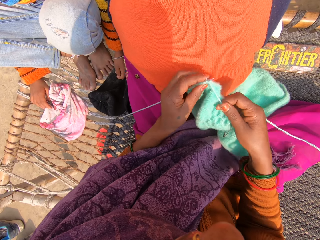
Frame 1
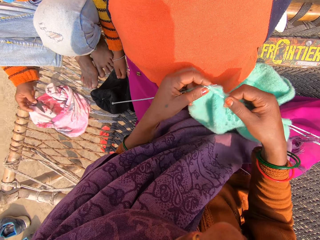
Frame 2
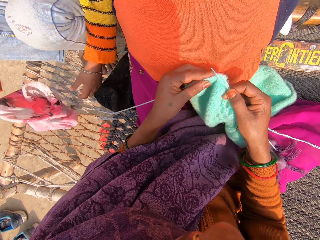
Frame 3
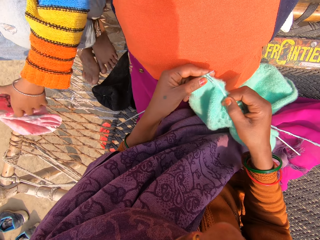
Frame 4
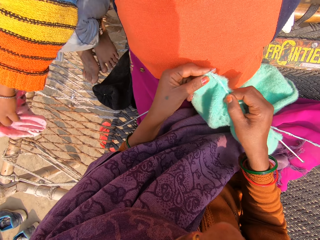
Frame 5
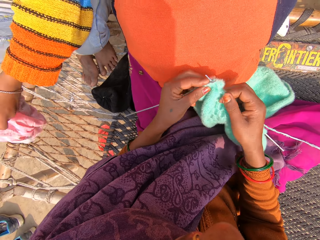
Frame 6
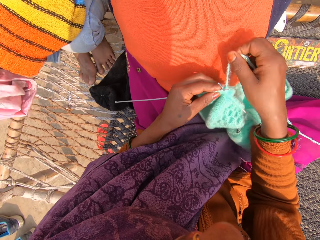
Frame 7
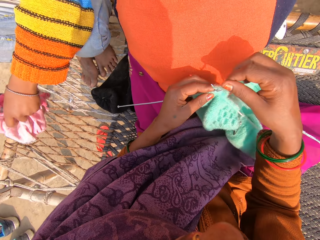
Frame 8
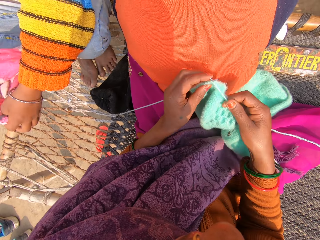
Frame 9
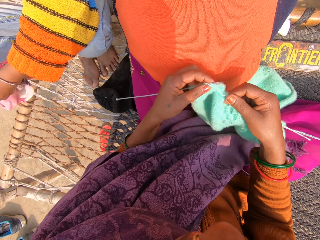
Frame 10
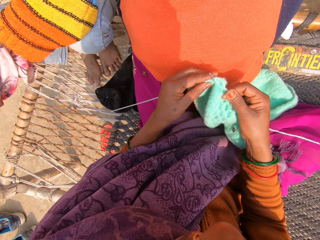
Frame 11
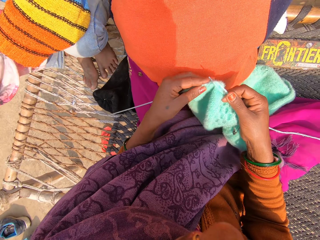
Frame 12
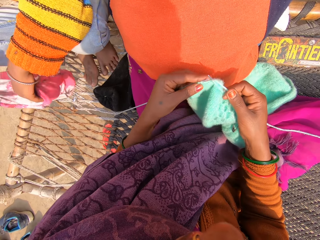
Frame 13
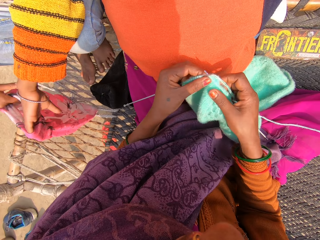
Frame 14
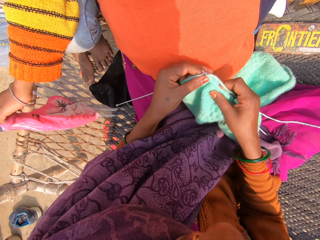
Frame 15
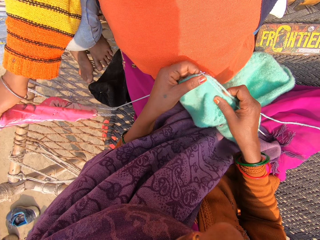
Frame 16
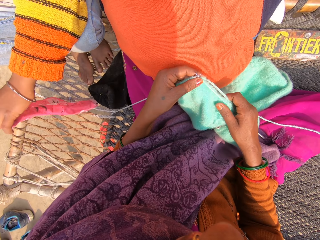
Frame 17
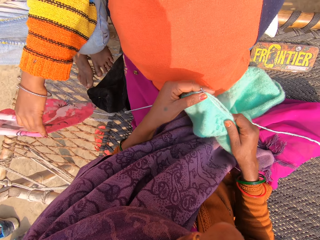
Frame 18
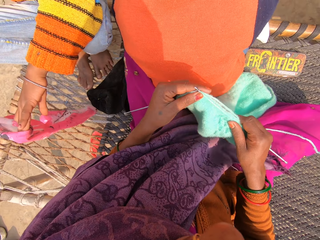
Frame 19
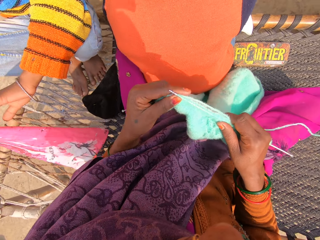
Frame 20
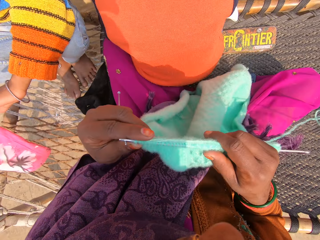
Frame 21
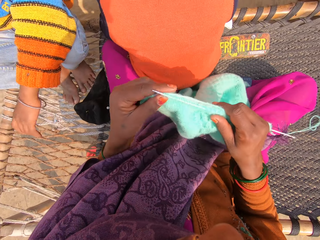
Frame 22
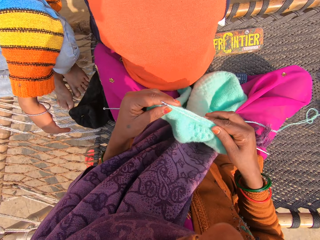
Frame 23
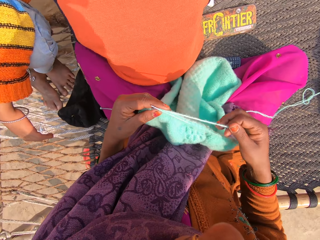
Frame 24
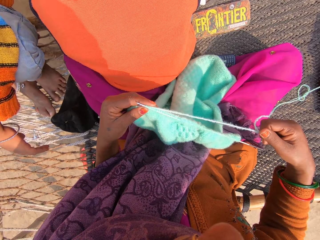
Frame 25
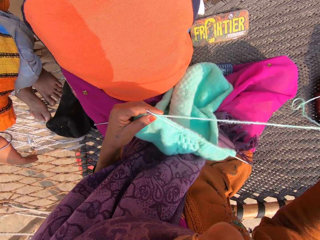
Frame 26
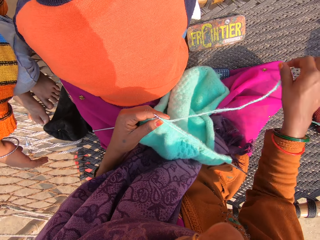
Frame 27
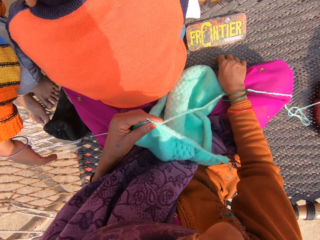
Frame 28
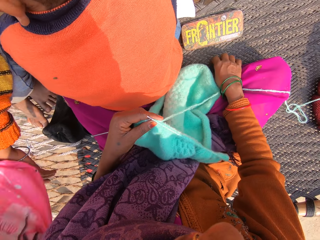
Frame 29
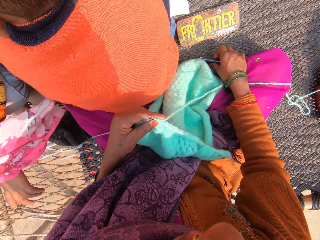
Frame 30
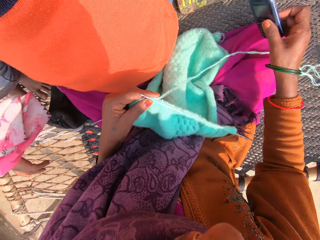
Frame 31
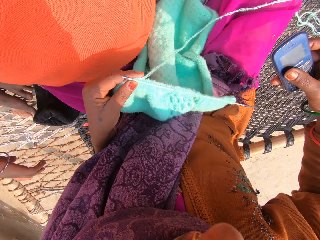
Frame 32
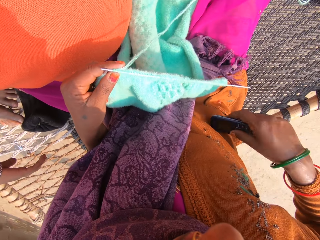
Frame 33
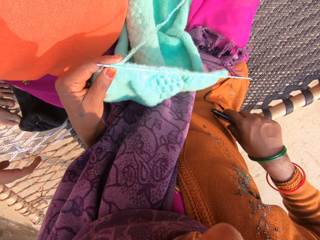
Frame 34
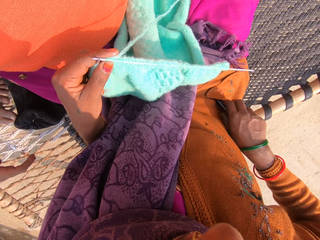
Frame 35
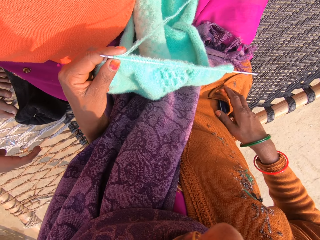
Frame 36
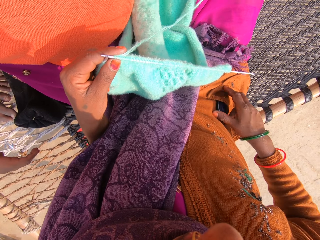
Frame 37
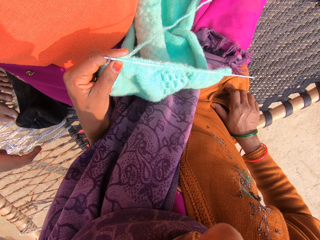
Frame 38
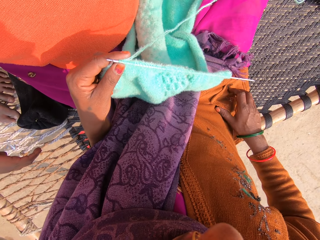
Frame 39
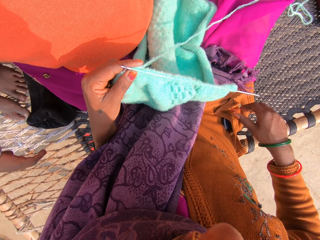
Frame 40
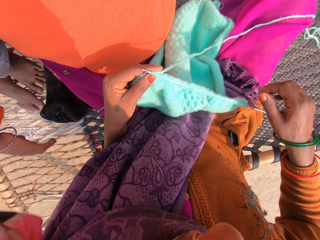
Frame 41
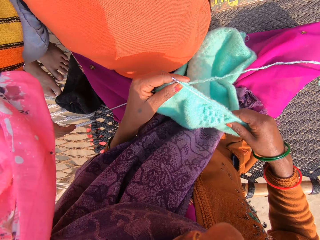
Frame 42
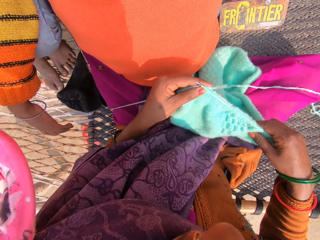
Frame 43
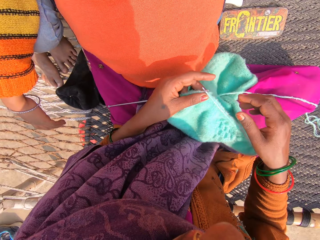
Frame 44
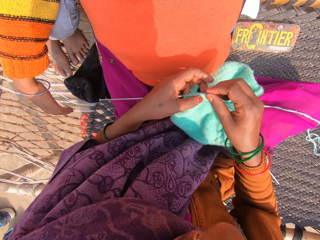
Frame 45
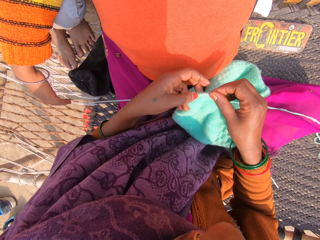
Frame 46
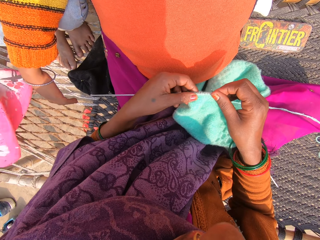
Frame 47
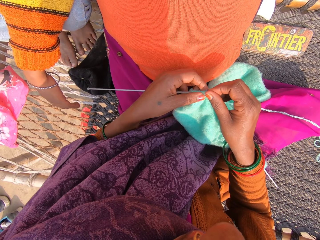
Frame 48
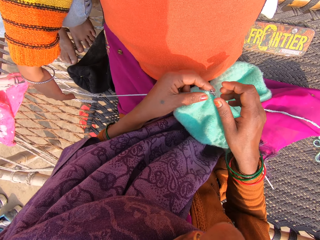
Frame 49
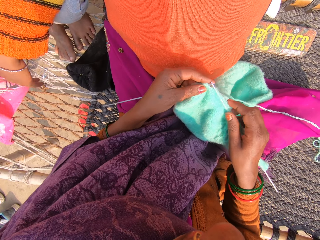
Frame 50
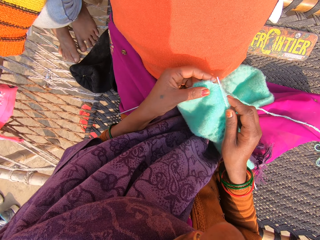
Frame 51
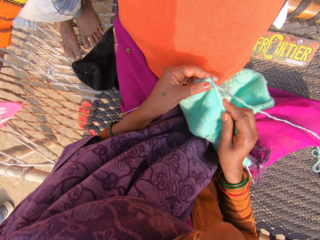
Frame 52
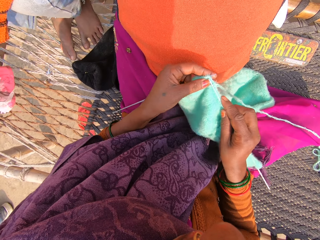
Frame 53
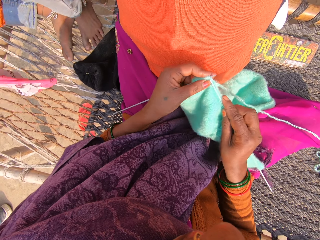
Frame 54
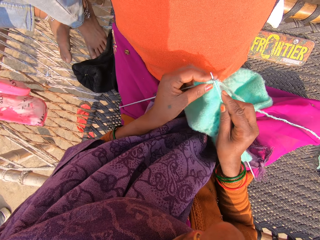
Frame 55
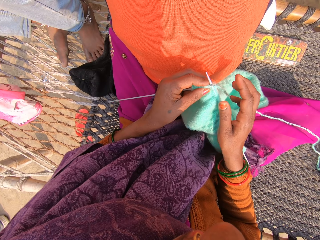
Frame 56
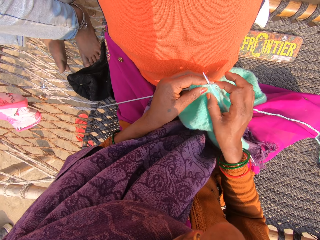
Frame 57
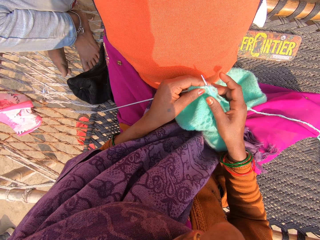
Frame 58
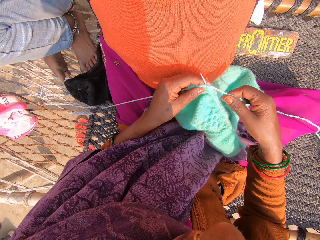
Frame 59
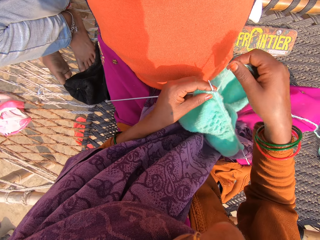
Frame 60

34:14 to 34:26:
A child picks up a head tie with his right hand. The camera wearer holds the sweater. They pull the yarn. They pick up a phone and put the phone in the pocket. They knit the sweater.

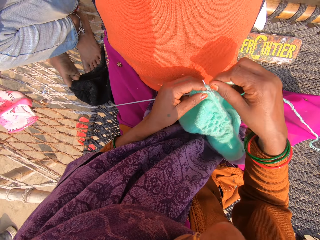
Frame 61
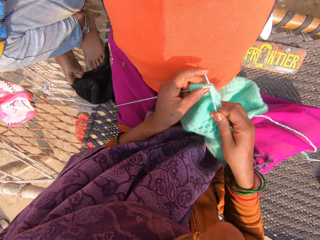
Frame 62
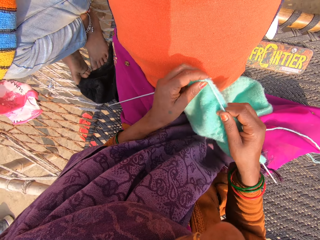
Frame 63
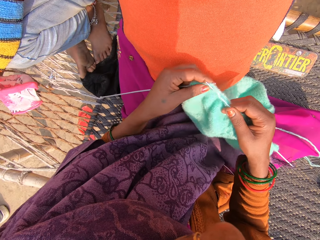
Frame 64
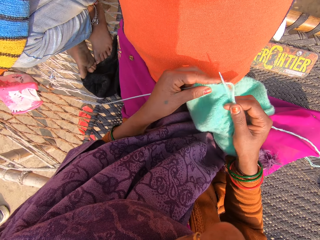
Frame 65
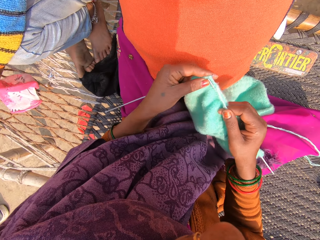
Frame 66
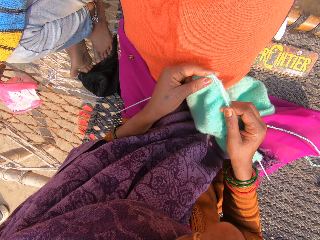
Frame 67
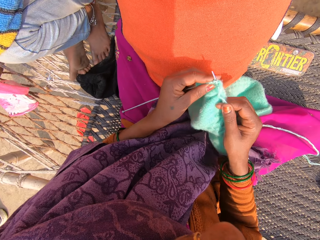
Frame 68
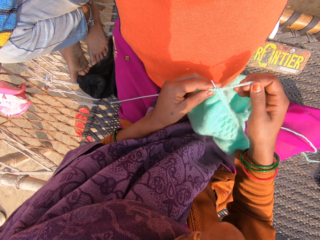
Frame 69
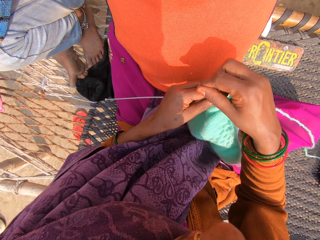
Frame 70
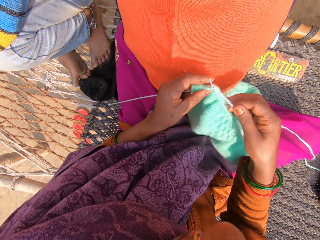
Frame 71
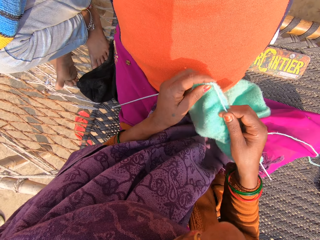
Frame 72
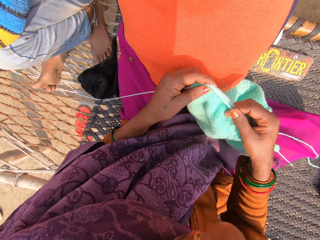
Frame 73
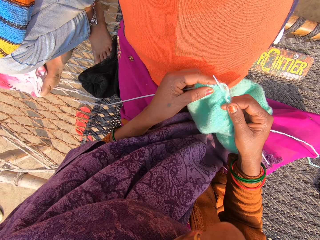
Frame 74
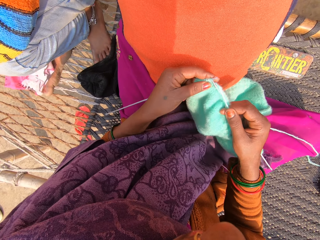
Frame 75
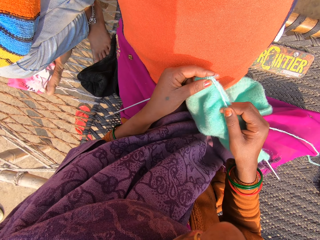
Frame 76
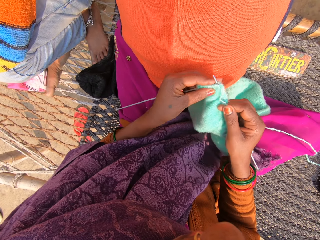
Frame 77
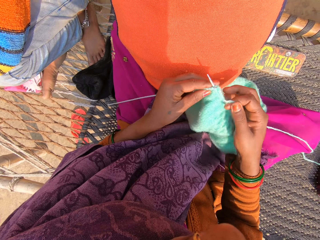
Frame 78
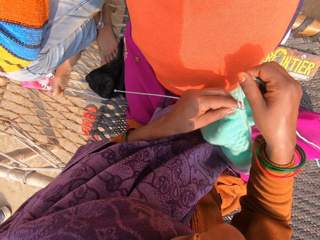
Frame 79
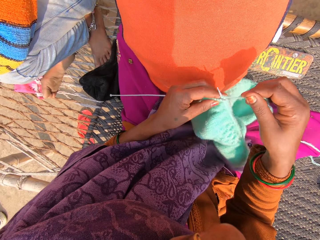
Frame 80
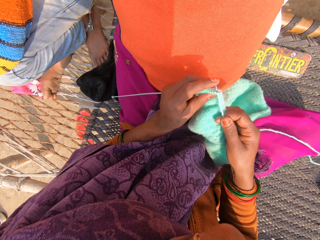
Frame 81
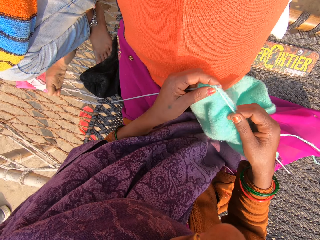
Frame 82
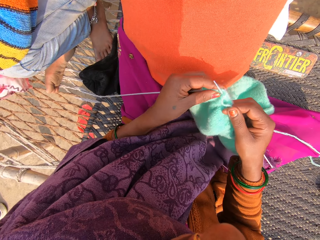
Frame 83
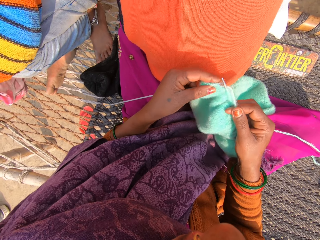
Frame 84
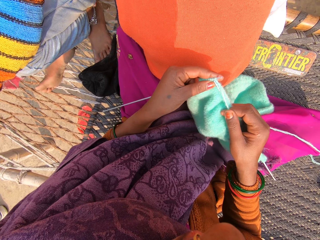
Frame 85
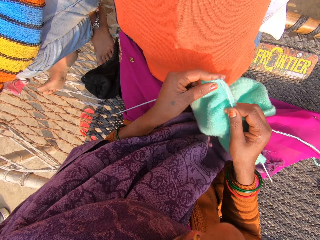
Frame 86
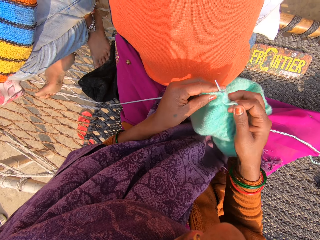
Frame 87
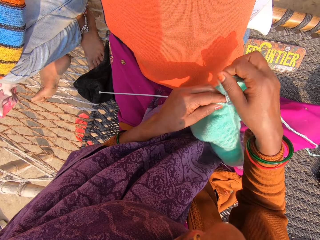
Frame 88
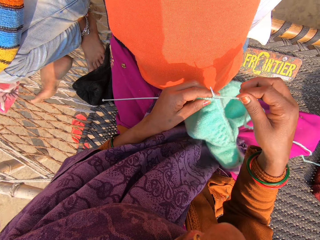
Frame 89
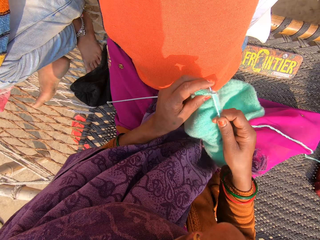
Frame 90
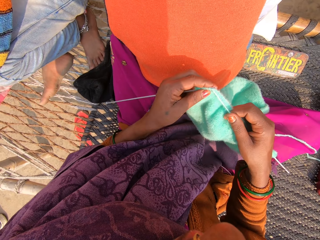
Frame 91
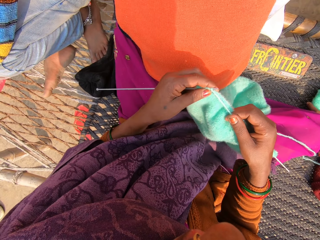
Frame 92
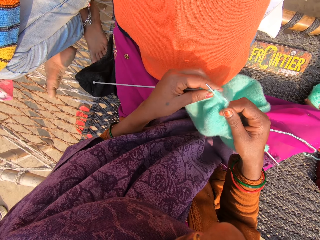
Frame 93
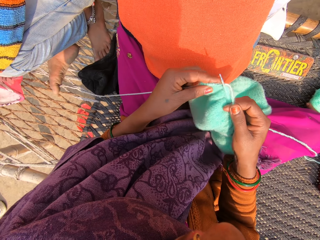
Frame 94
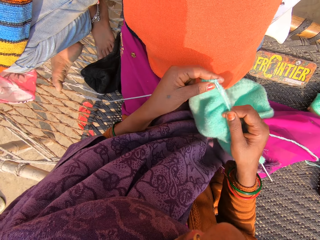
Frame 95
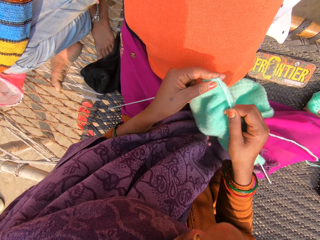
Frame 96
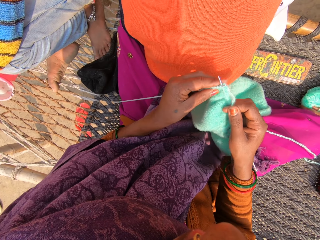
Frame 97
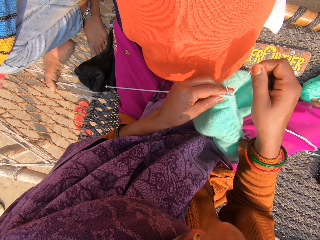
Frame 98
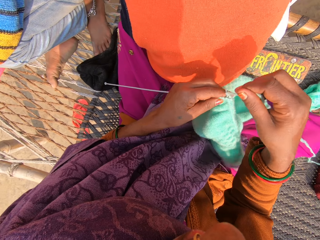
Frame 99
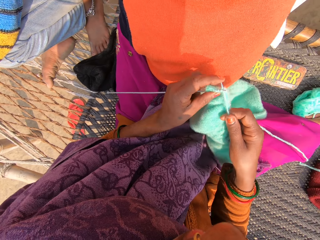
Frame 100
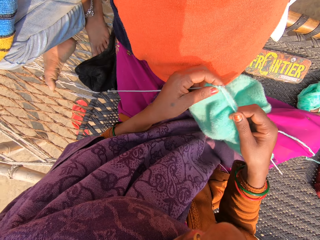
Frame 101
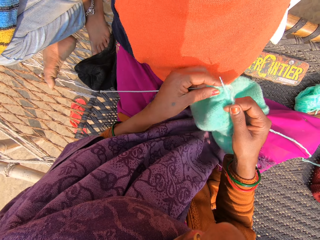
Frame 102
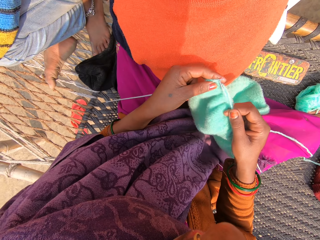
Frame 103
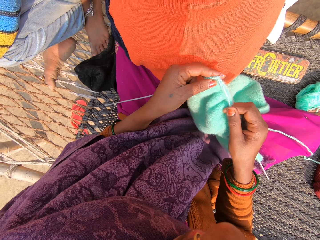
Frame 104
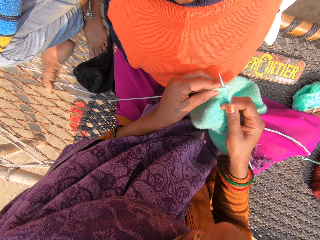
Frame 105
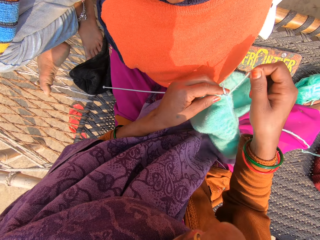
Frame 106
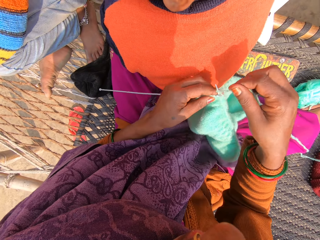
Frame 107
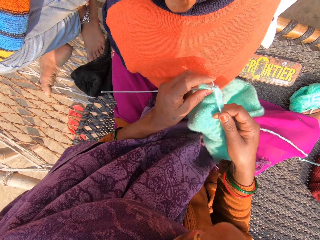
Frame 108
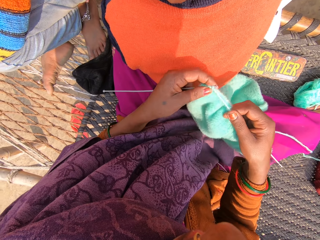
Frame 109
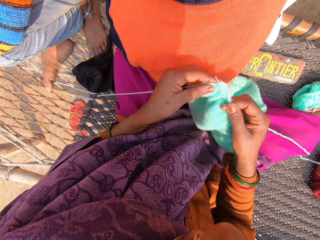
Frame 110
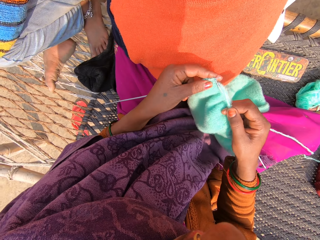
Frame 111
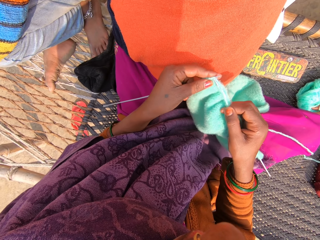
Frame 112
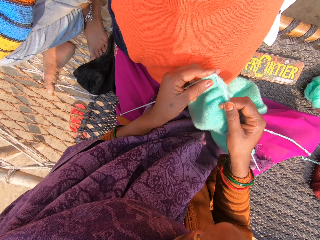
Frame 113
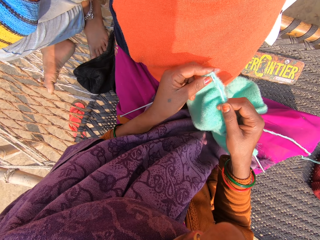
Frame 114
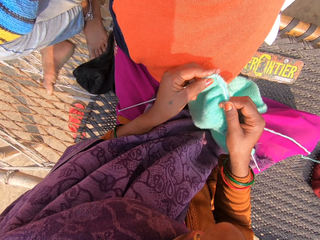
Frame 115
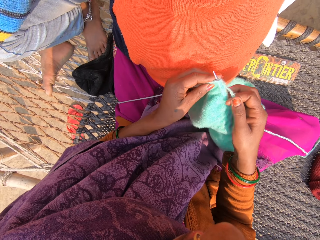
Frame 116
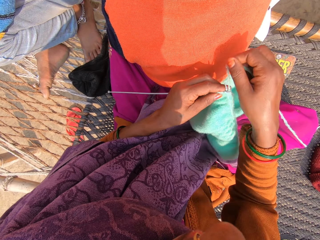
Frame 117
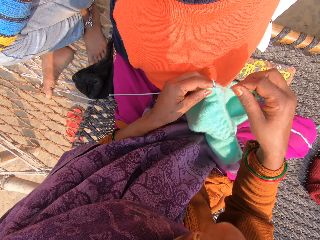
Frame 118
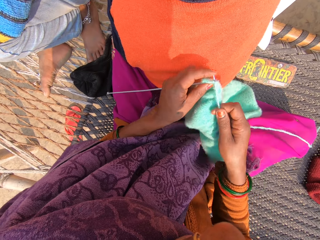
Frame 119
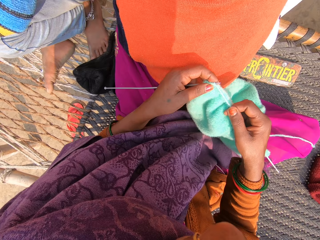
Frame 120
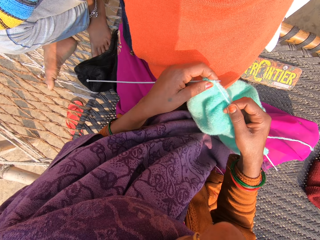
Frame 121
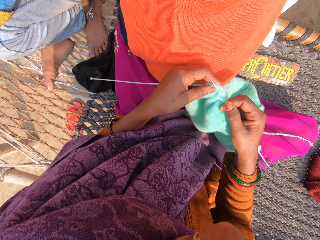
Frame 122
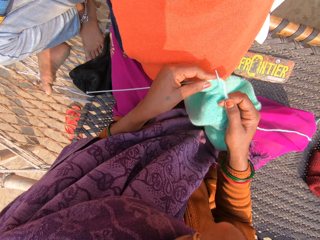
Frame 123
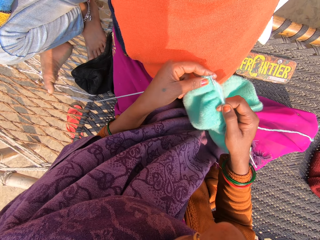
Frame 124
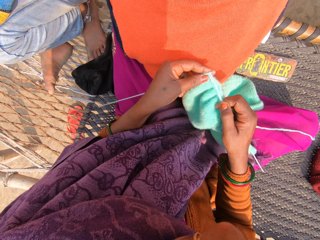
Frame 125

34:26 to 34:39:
The camera wearer rolls the yarn on the crochet needle. They knit the sweater. They roll the yarn on the crochet needle. They roll the yarn on the crochet needle again. They knit the sweater.
